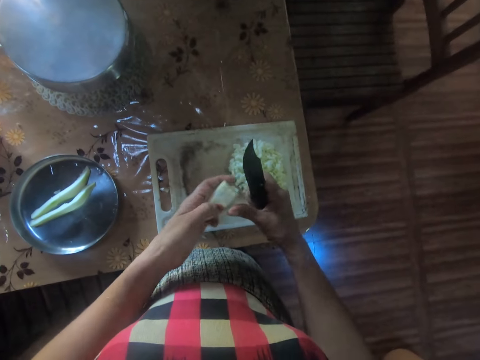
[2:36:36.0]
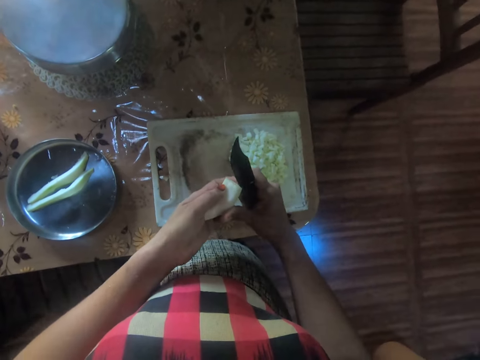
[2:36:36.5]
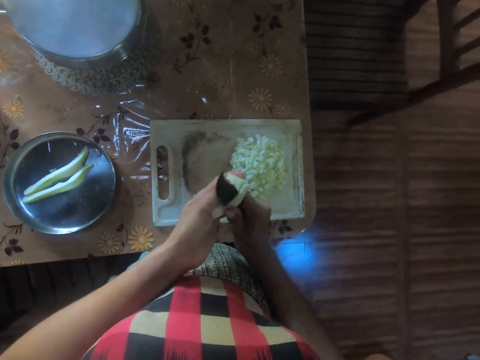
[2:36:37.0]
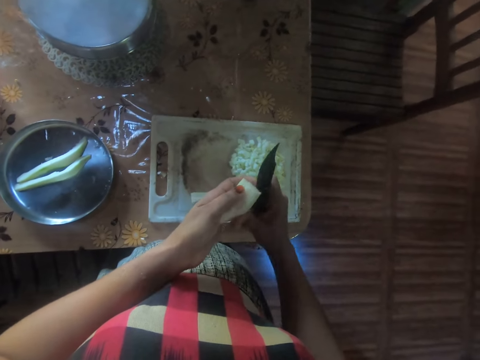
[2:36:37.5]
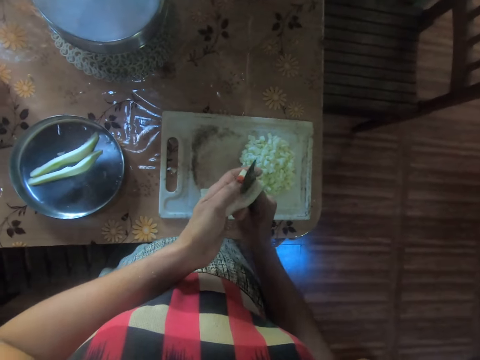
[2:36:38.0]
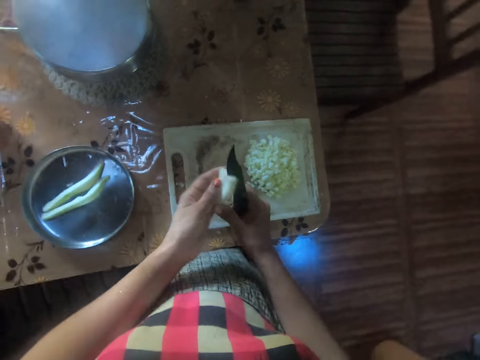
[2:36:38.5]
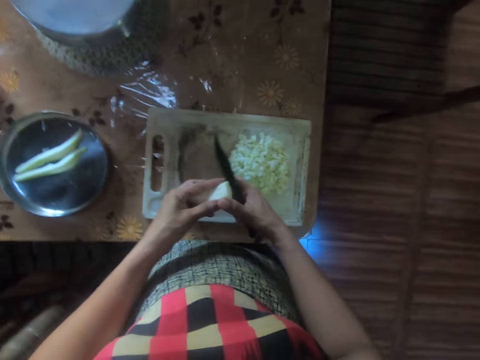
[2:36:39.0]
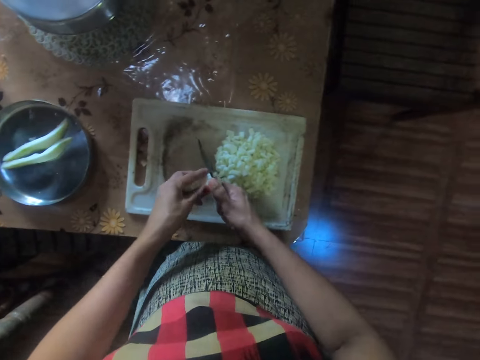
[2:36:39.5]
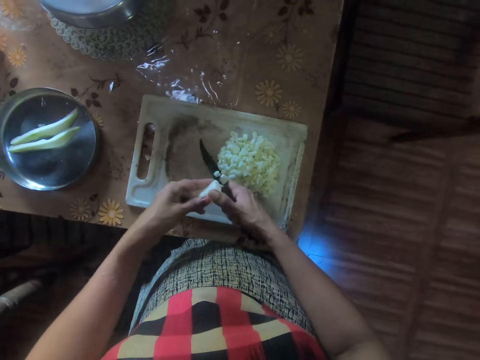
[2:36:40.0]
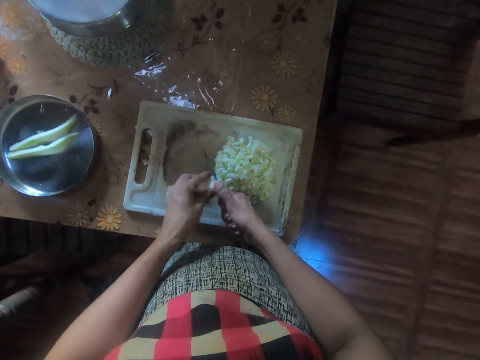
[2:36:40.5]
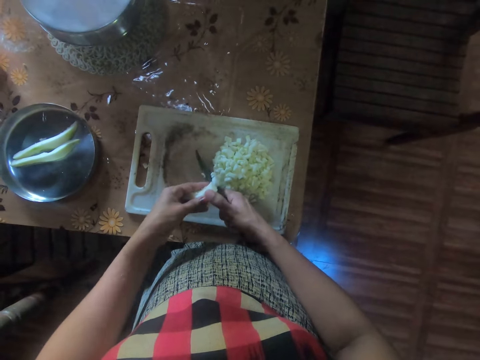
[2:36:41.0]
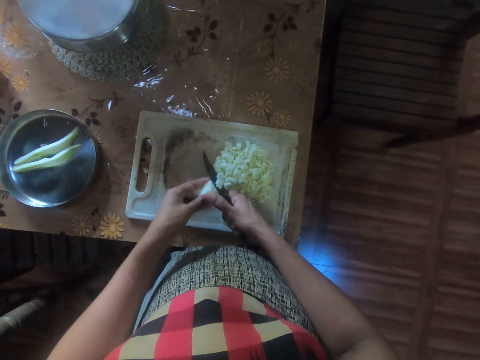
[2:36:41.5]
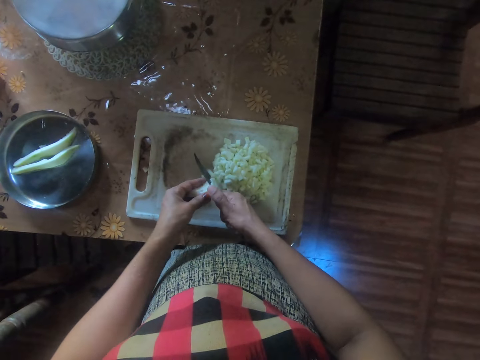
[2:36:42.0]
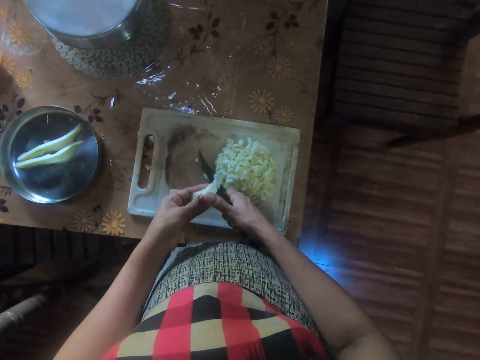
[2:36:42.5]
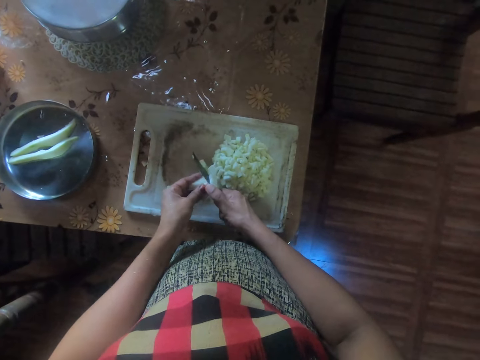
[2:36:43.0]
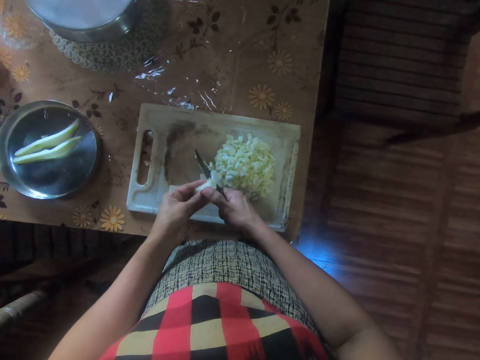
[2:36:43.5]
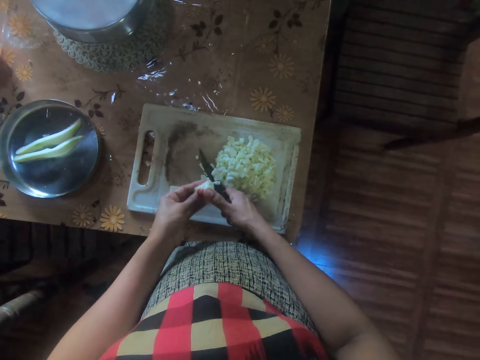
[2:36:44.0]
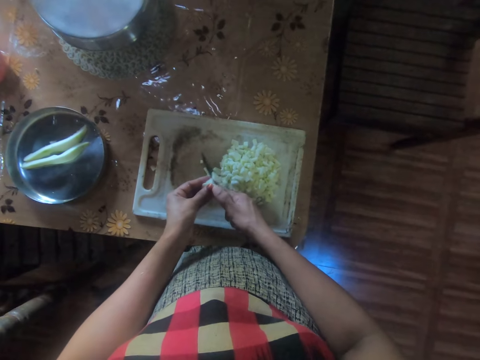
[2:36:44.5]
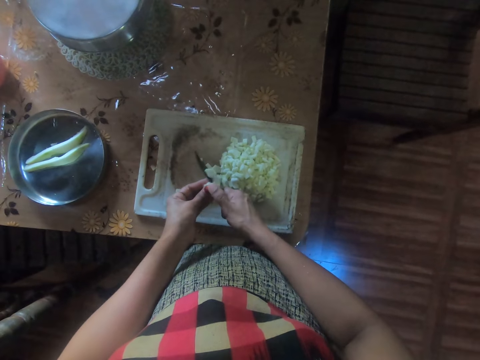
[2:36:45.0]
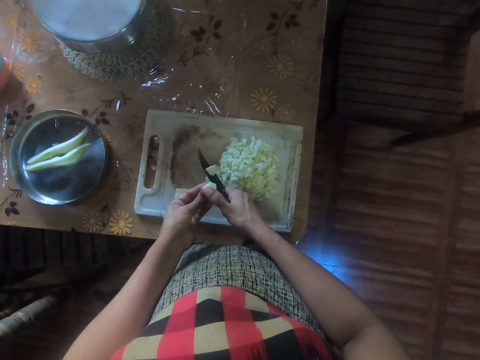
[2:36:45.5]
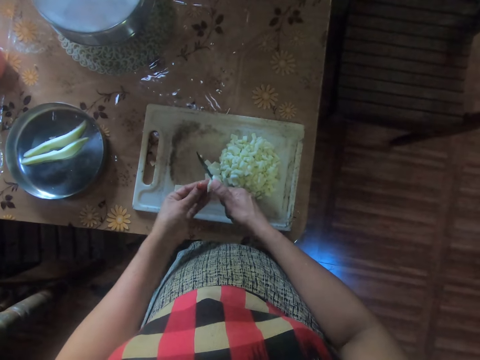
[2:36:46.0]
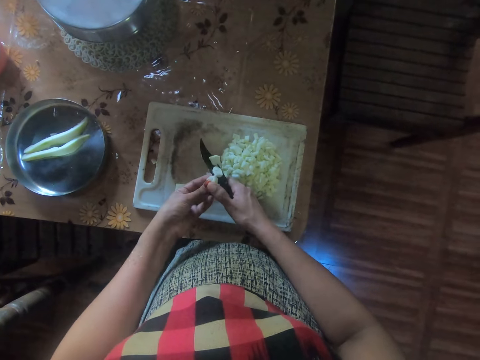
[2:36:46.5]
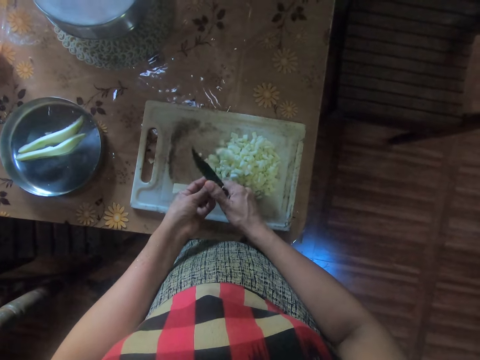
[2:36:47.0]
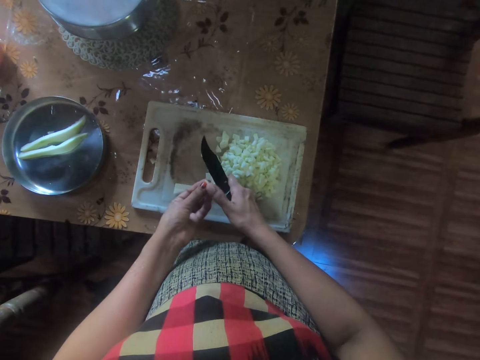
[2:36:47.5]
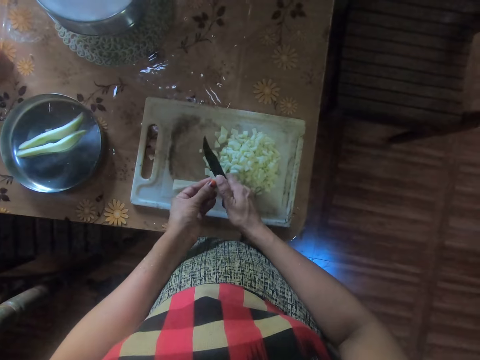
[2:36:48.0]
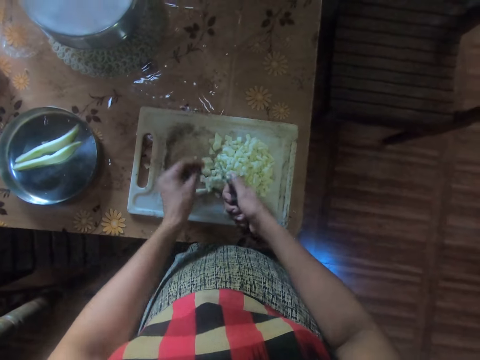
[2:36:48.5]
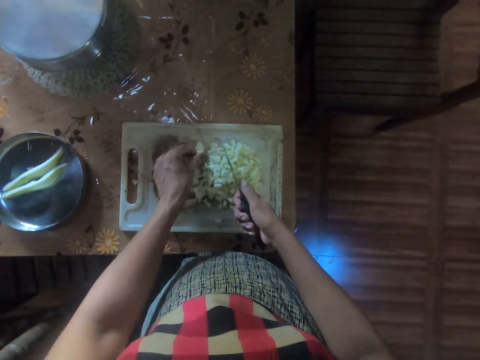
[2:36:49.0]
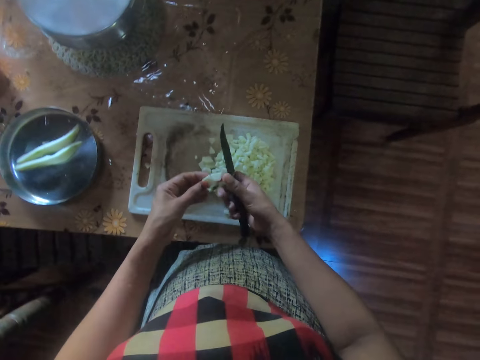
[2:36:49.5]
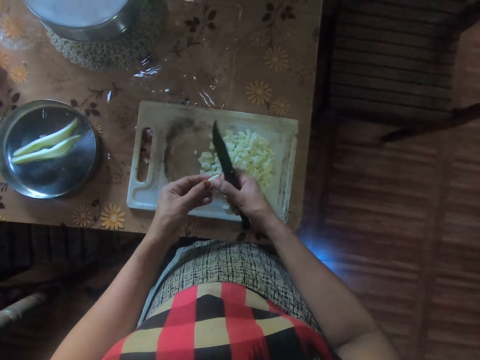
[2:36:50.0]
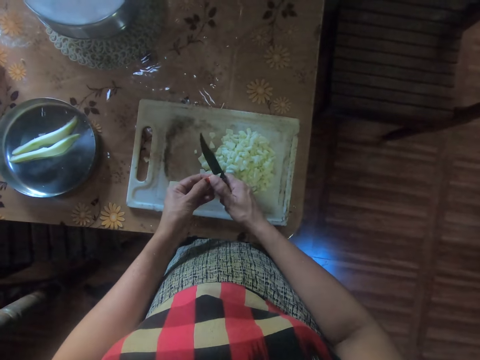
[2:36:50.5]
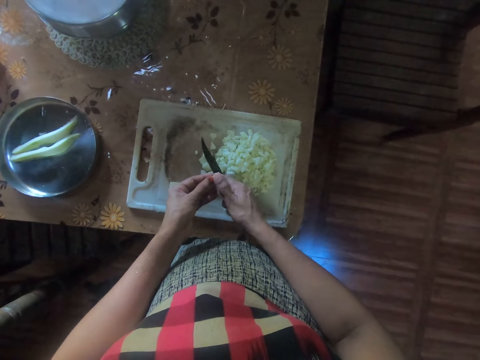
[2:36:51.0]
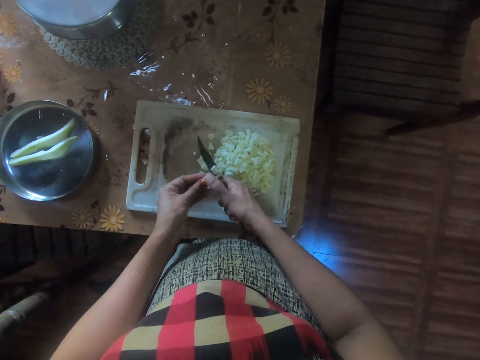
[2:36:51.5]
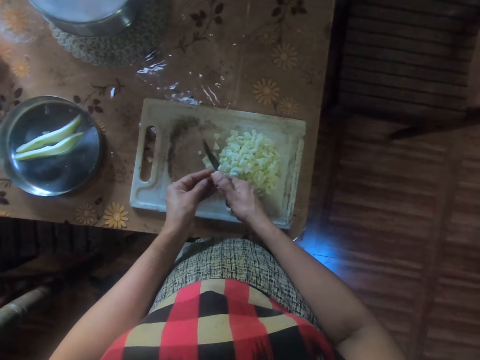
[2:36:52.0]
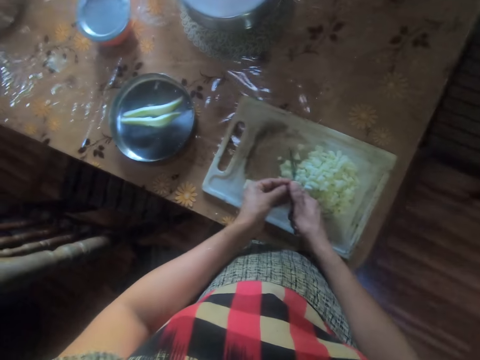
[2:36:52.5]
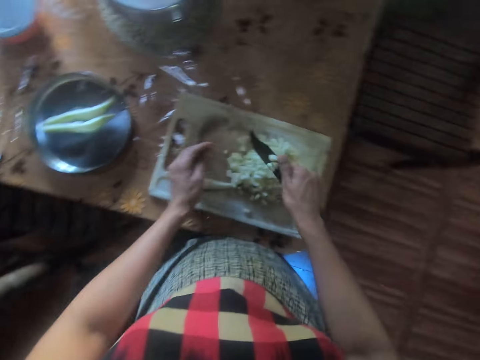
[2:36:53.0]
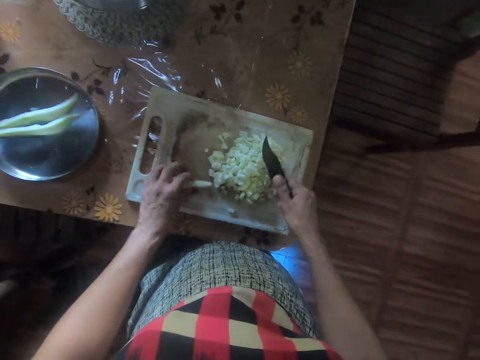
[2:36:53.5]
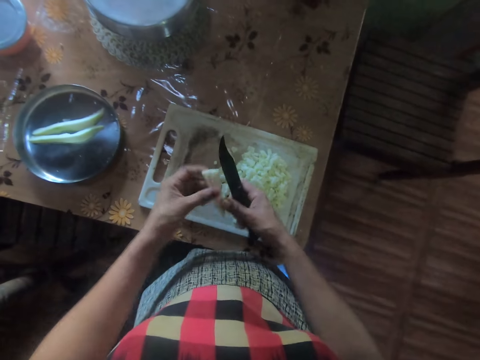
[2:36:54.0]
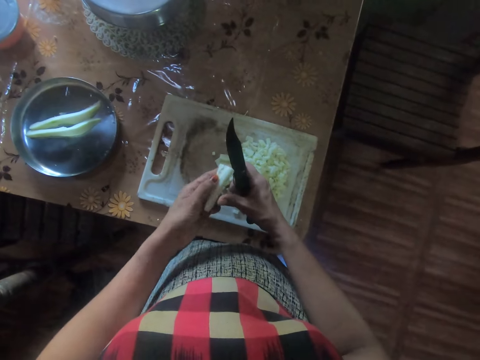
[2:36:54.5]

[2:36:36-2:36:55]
The camera wearer takes a piece of yam from the chopping board with her left hand. She holds the piece of yam with both hands. She cuts the piece of yam on the tray. She takes the yam on the chopping board with her left hand. She cuts the yam with the knife.

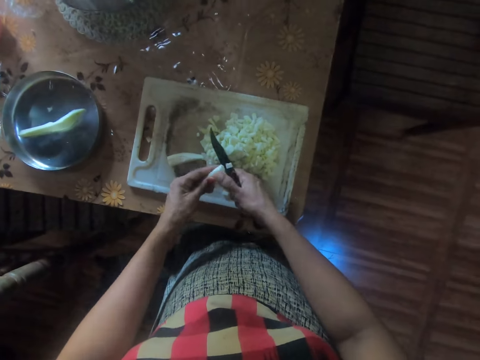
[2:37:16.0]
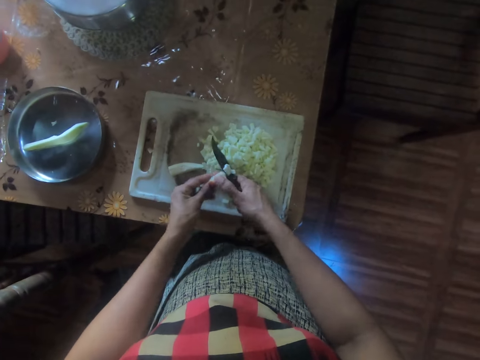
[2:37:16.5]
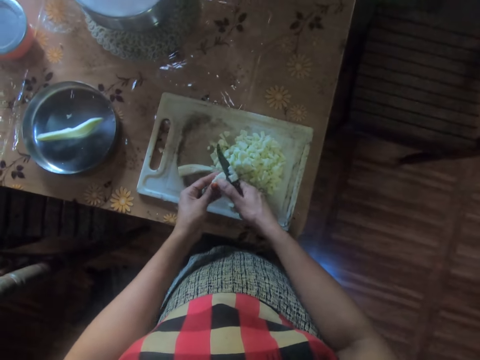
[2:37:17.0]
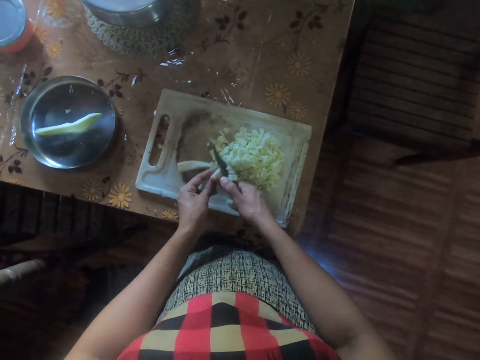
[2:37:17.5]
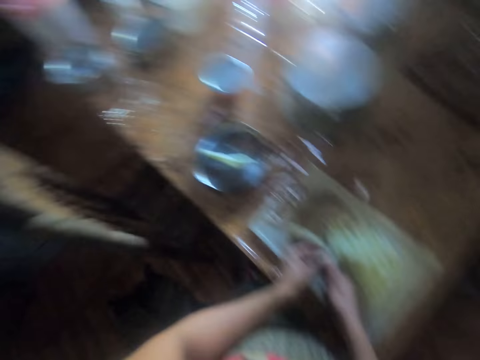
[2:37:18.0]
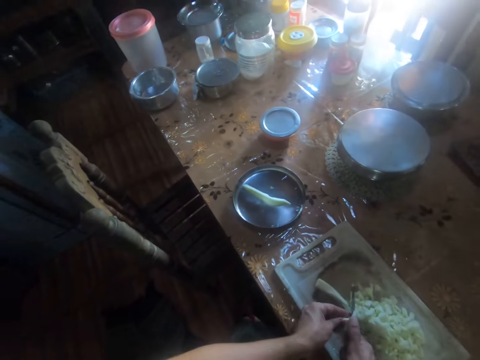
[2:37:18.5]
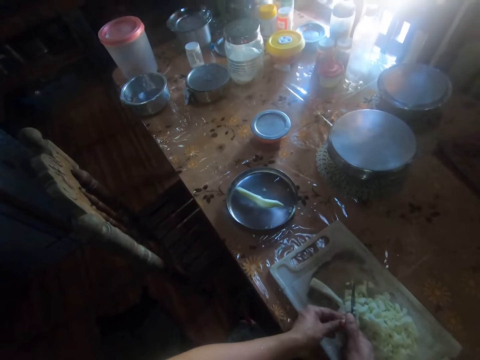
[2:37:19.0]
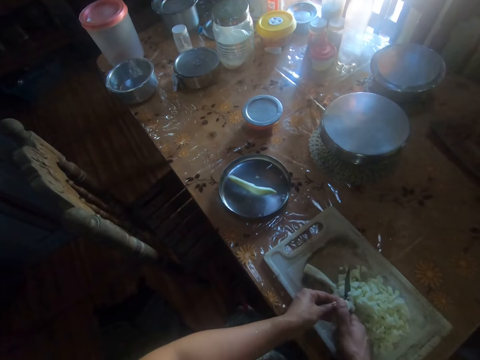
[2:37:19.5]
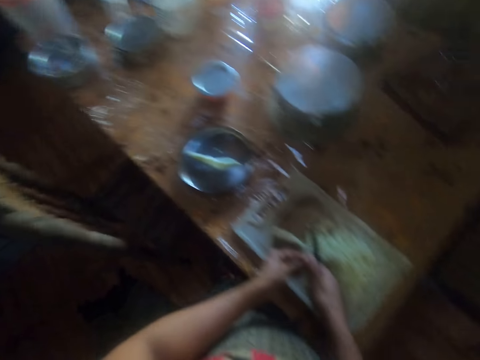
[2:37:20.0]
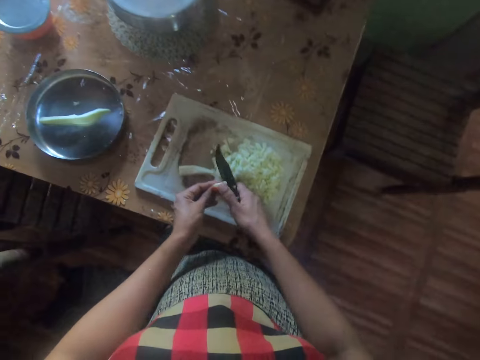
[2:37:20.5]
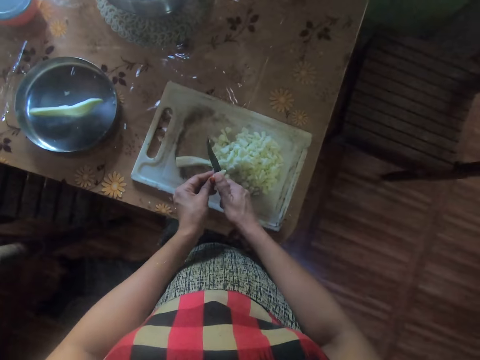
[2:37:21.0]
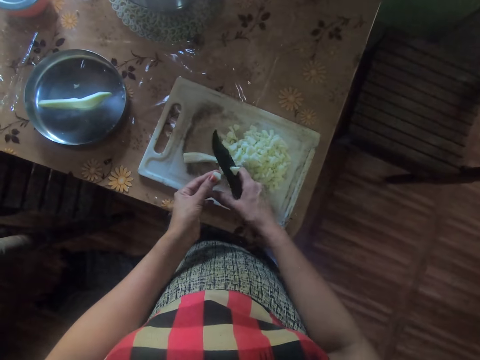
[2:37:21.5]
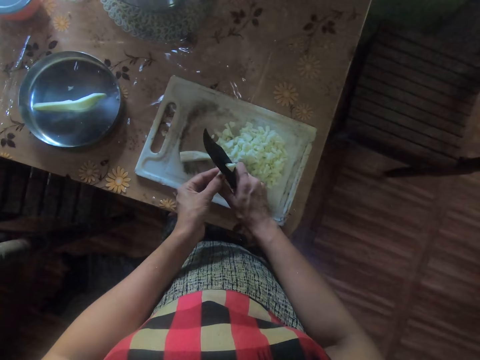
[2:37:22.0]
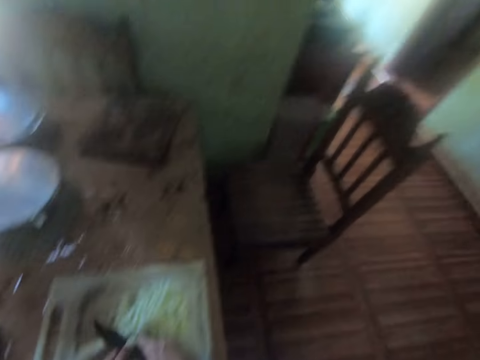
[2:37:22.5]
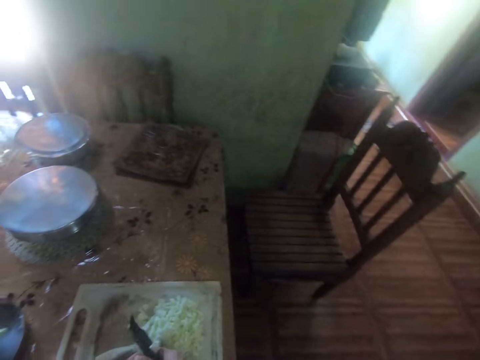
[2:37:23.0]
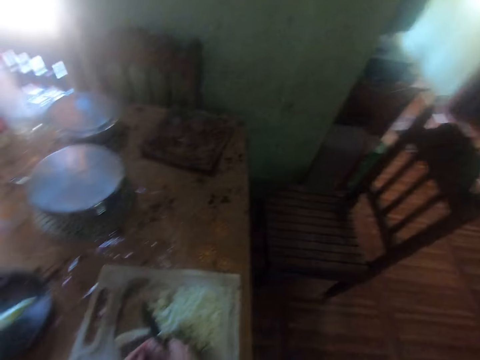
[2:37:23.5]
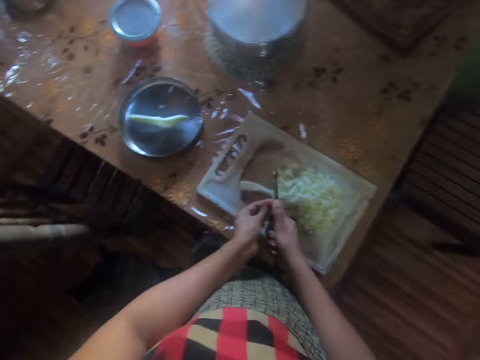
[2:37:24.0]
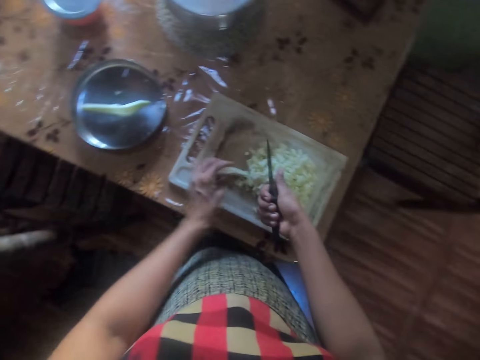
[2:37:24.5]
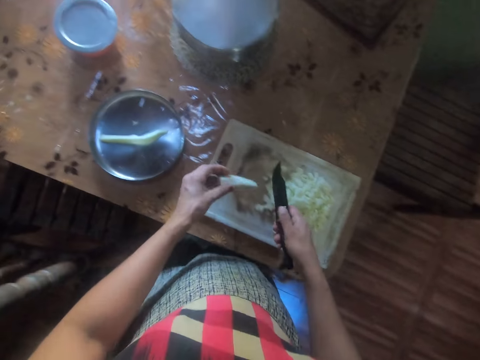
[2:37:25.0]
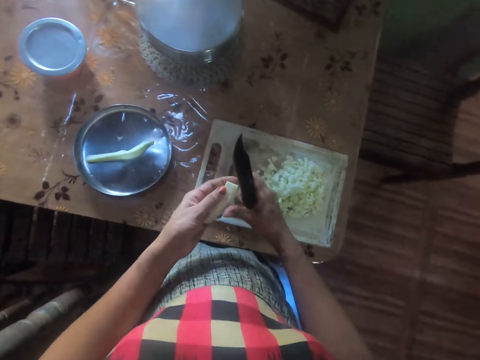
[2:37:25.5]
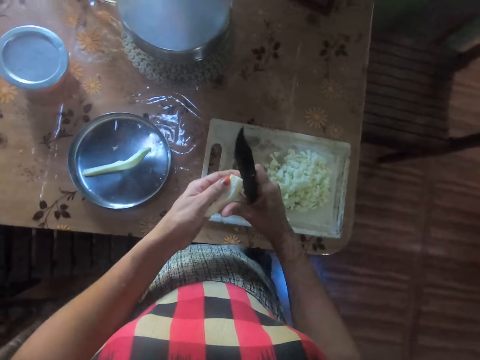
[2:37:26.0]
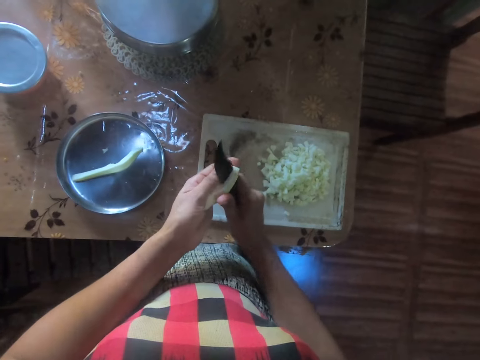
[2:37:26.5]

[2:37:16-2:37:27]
The camera wearer looks around the house. She cuts something with a knife. She looks around the house. She cuts something with the knife. She takes a piece of yam from the chopping board with her left hand. She cuts the yam with the knife.
